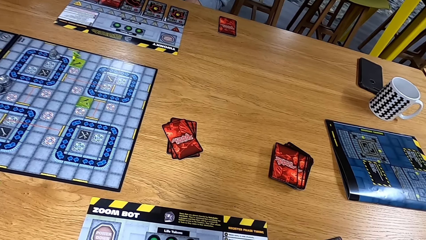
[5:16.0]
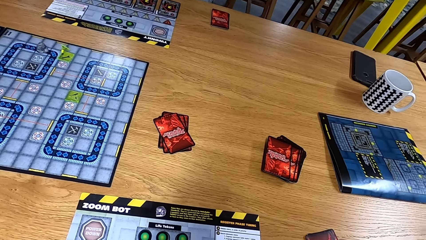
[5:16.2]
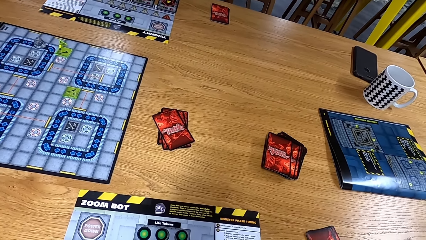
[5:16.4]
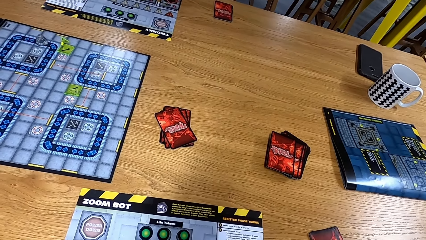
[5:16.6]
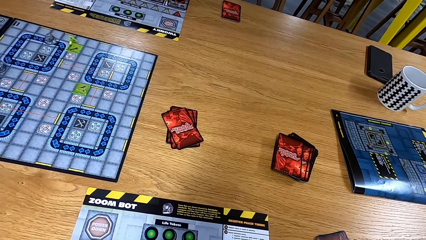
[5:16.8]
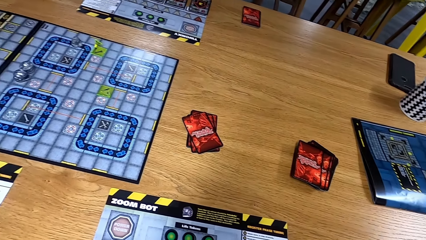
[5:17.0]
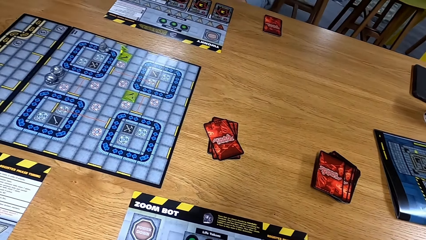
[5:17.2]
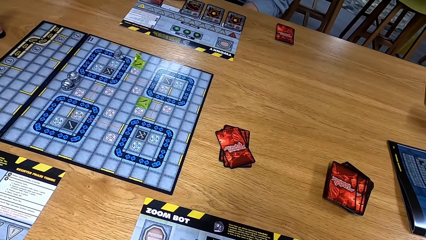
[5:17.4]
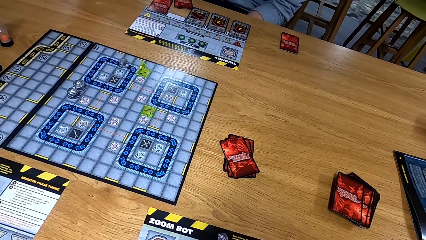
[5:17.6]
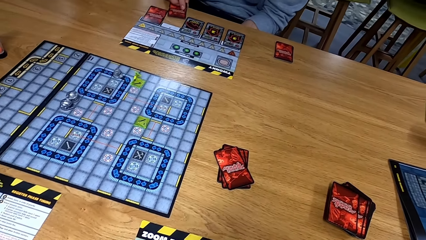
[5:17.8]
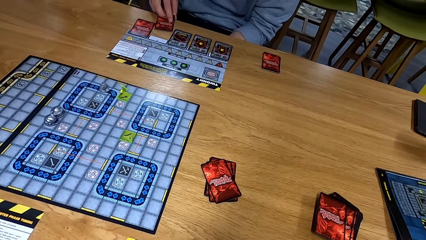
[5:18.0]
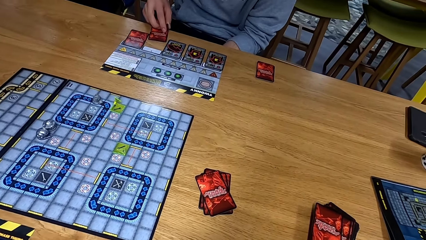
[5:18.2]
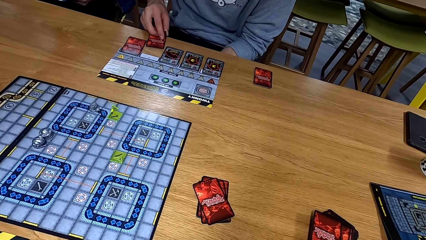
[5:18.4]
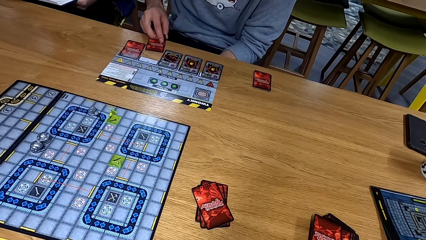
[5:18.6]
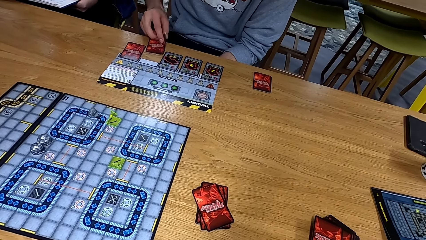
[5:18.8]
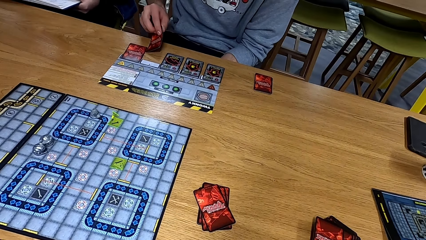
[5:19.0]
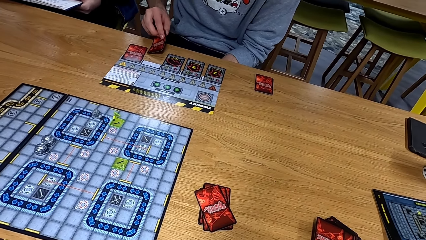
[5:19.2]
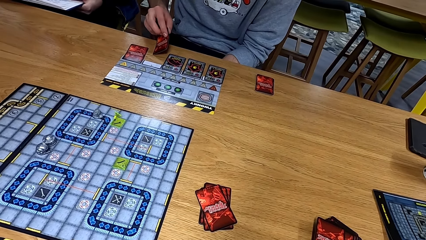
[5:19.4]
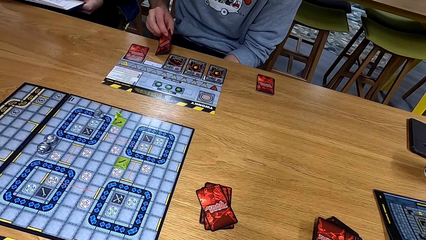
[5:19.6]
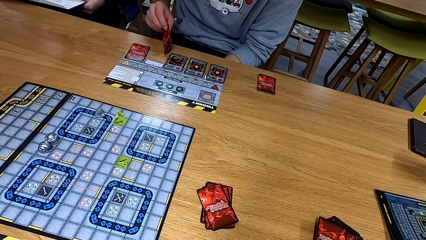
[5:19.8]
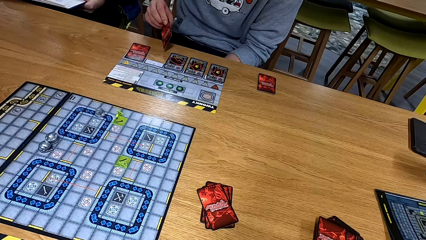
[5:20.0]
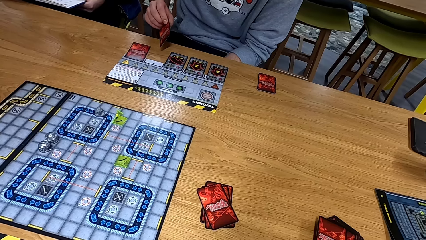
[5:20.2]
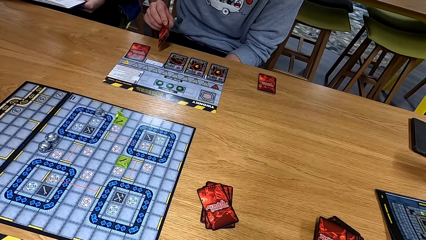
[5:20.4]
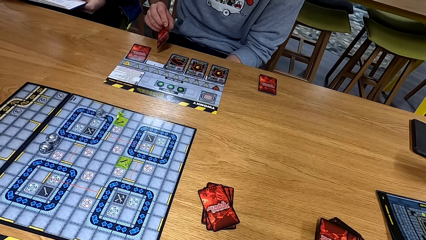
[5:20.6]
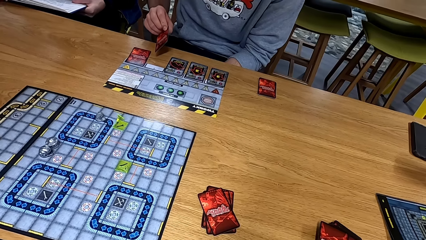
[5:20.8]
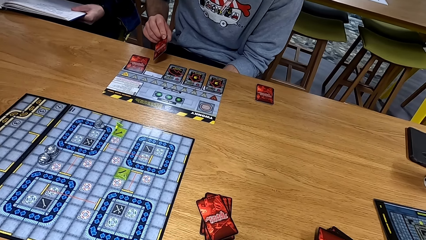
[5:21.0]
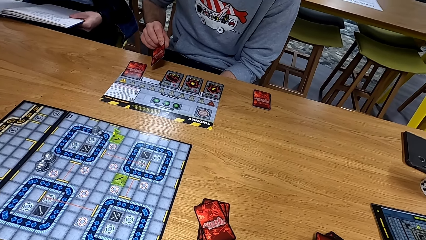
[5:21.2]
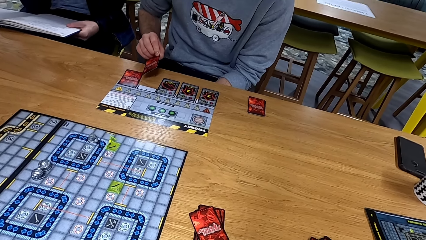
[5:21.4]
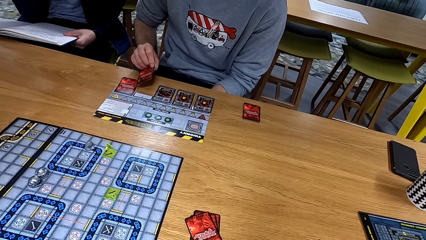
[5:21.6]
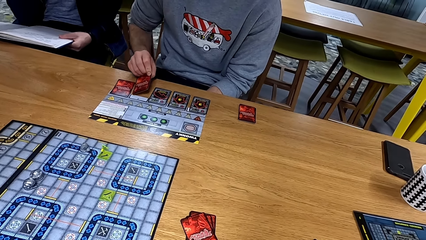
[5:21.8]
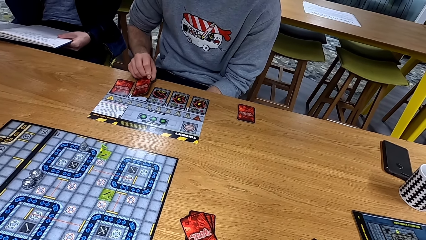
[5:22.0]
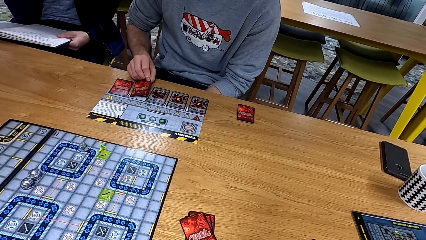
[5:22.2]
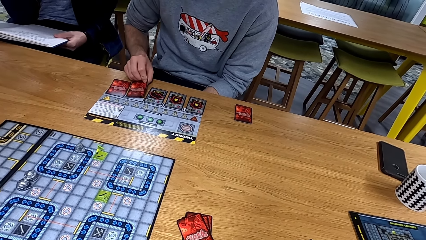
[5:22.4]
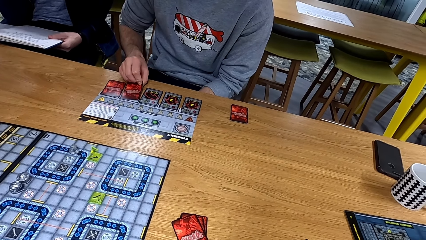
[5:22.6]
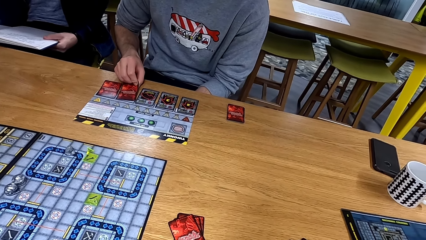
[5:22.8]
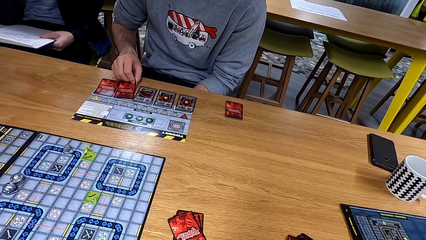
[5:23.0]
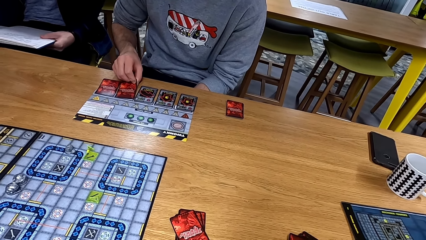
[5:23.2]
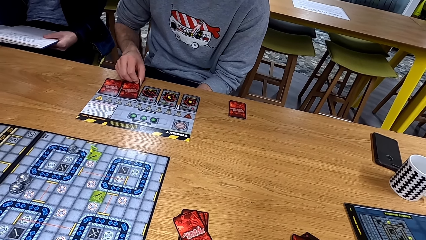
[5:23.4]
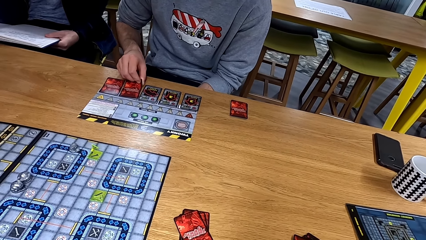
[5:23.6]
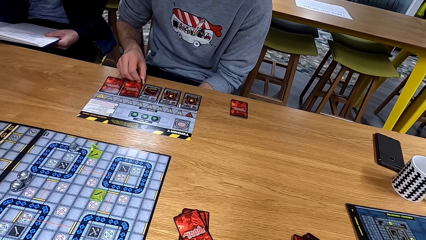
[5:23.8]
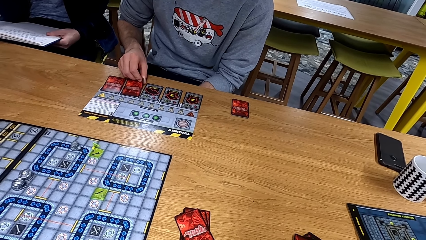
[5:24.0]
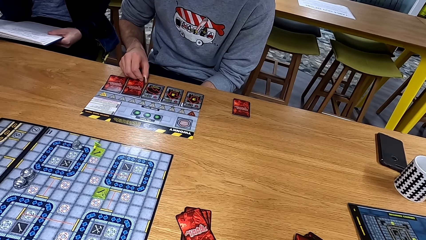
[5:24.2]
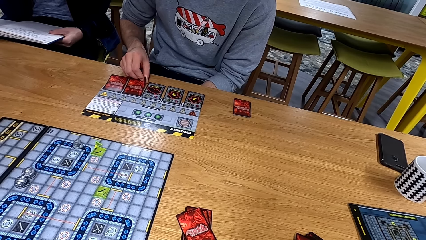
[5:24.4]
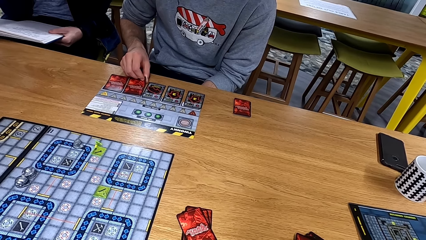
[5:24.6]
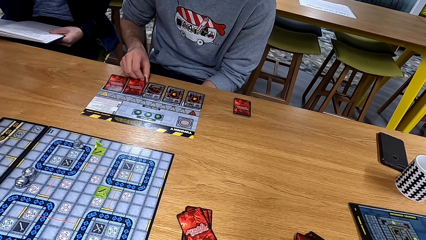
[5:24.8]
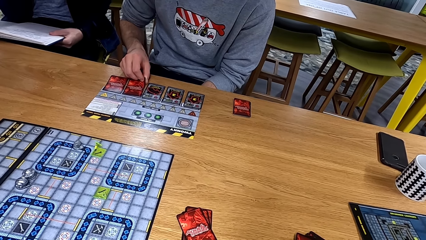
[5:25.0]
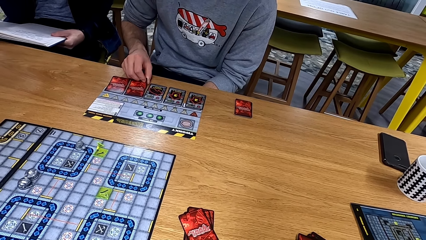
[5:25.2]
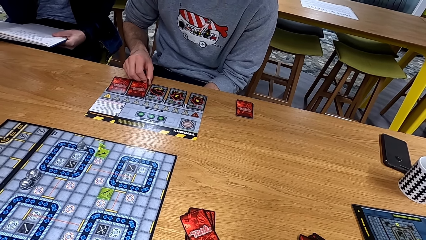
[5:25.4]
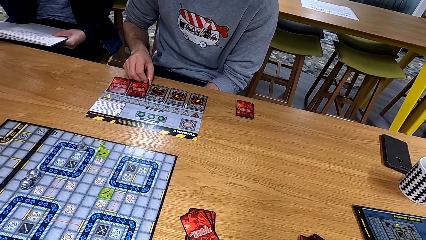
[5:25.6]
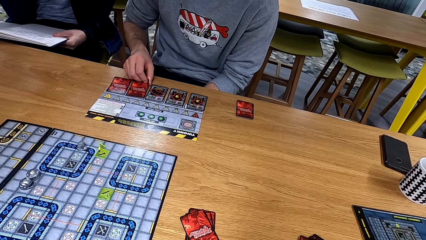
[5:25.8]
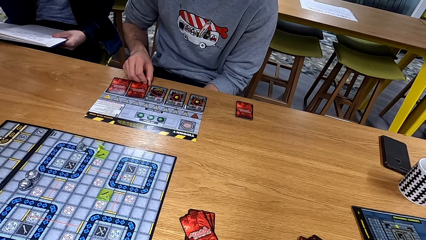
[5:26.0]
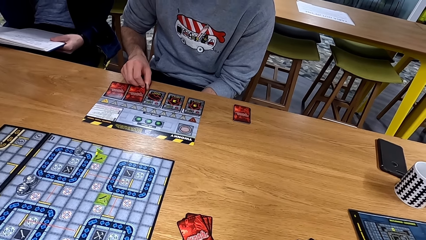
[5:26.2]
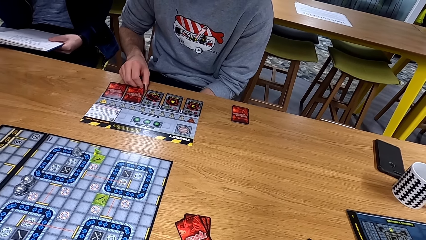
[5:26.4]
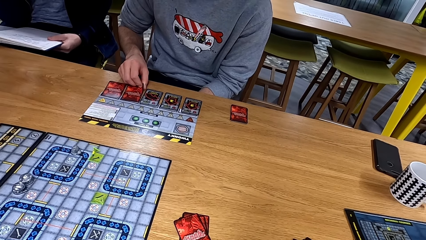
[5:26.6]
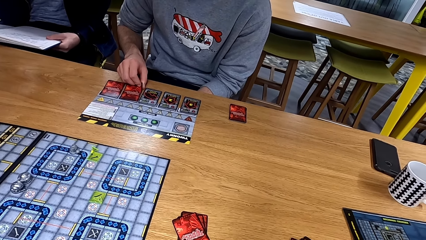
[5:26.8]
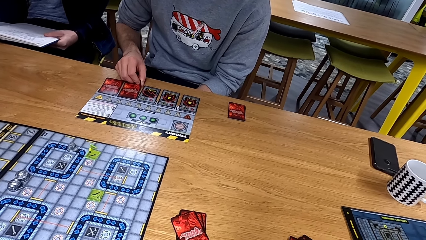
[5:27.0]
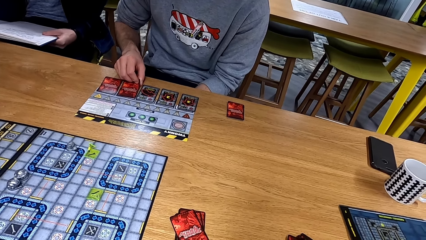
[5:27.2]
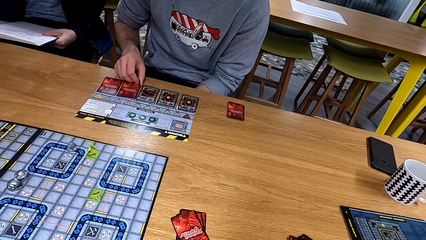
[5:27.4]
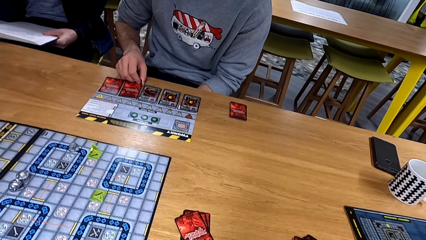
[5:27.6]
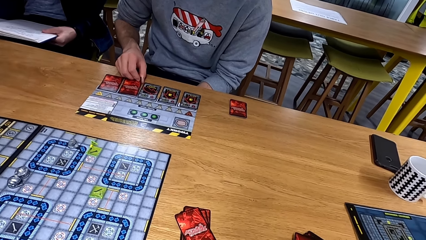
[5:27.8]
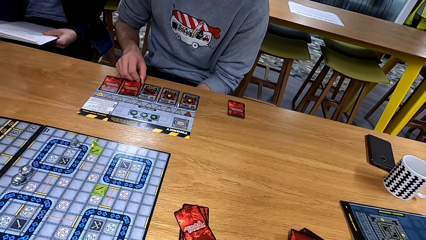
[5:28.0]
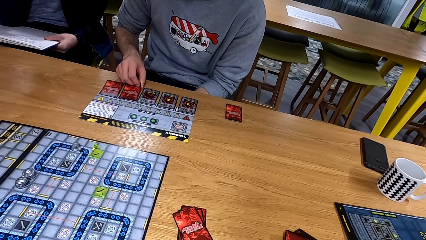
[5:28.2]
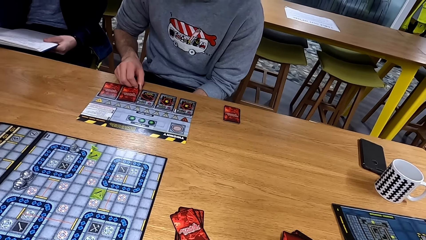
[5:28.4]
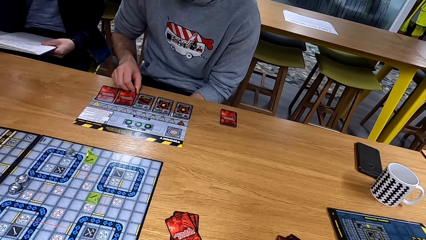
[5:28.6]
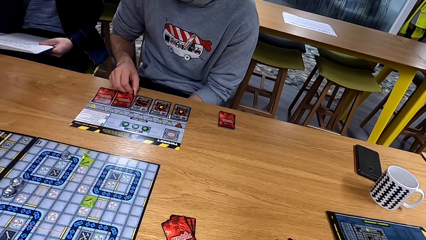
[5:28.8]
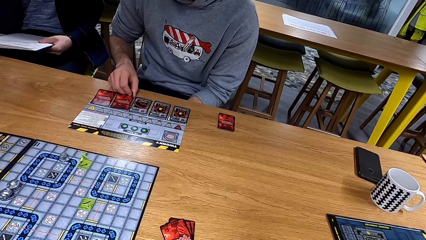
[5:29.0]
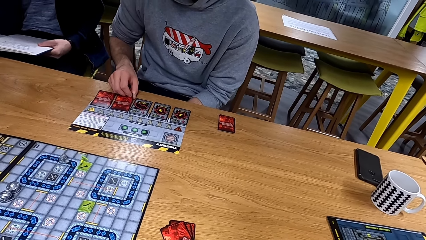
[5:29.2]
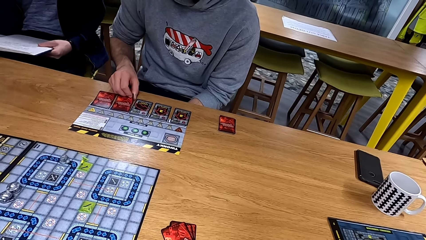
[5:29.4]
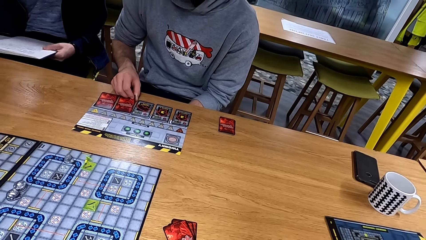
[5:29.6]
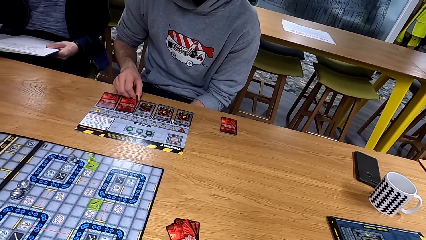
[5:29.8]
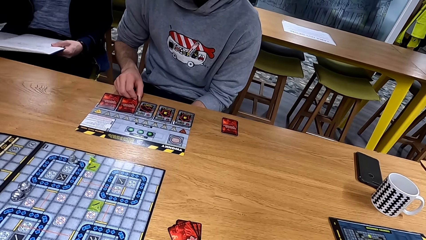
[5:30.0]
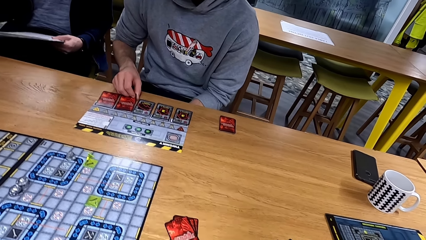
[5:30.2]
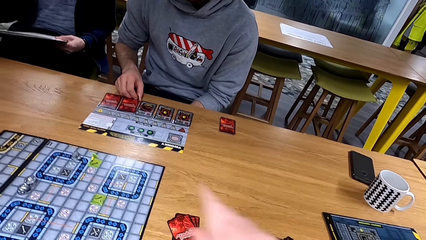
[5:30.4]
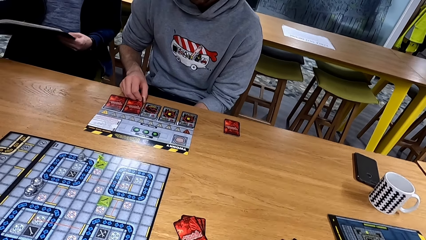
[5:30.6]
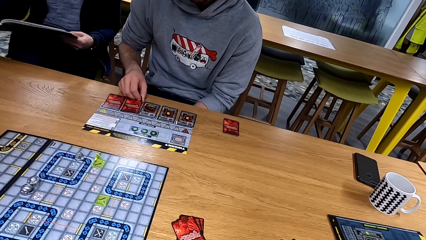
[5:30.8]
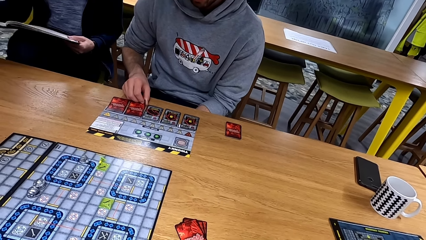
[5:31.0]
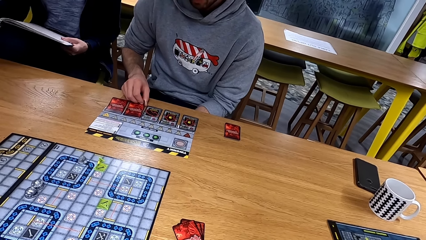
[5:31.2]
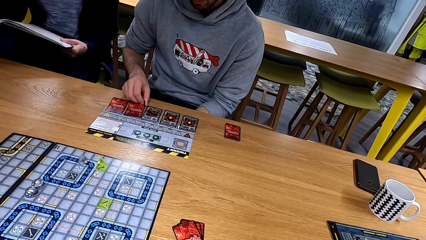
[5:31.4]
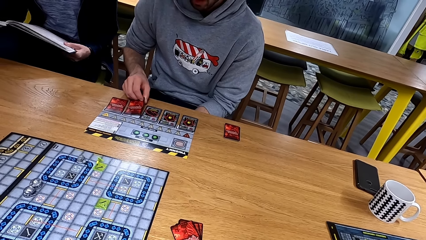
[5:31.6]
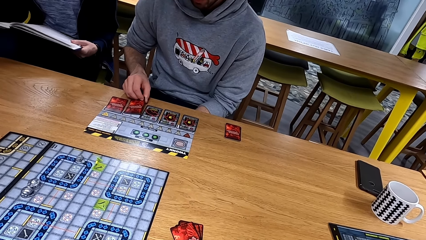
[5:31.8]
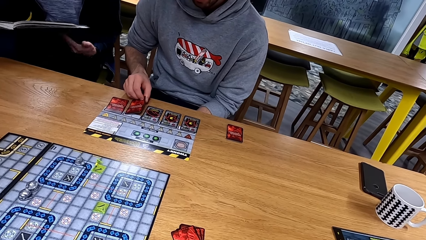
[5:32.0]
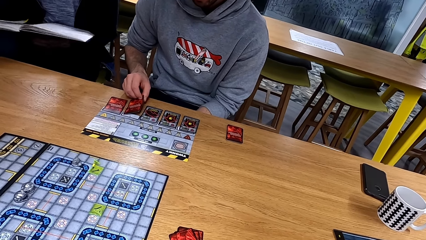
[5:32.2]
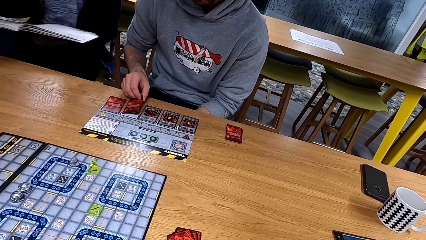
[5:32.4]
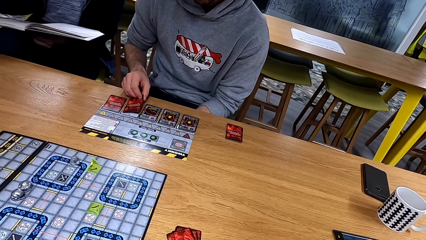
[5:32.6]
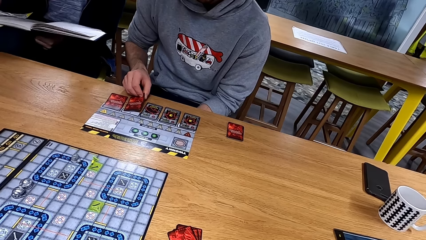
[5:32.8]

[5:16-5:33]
A man picks up a card and puts the card down. Another man moves on his seat.
